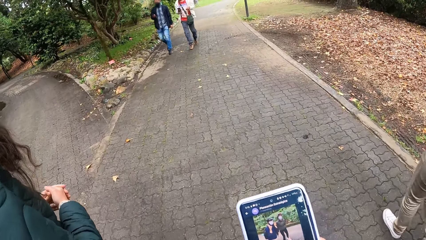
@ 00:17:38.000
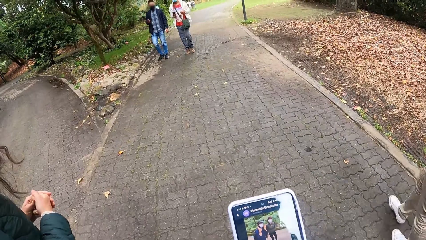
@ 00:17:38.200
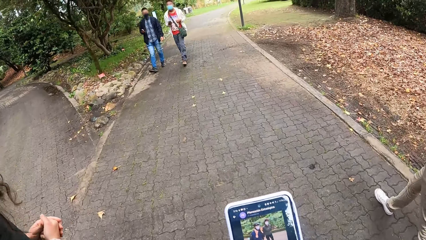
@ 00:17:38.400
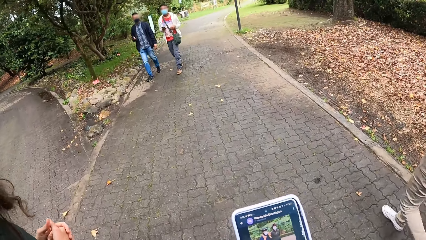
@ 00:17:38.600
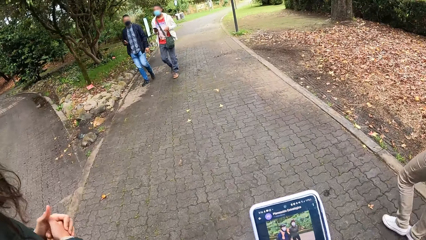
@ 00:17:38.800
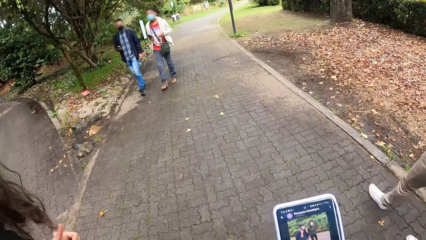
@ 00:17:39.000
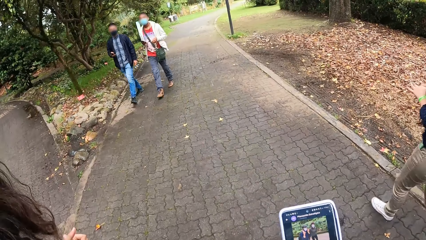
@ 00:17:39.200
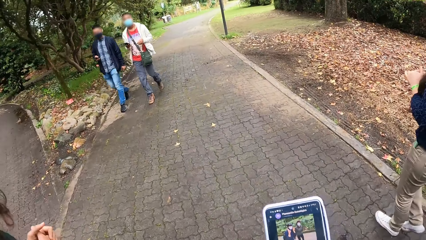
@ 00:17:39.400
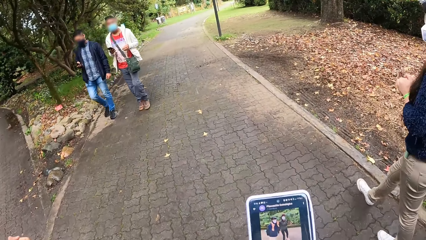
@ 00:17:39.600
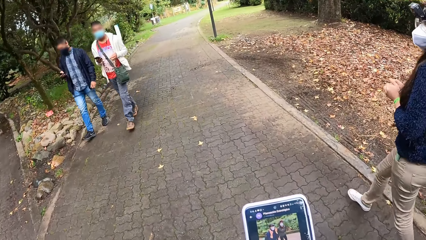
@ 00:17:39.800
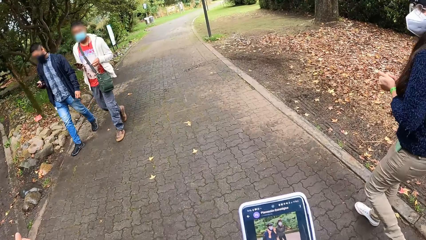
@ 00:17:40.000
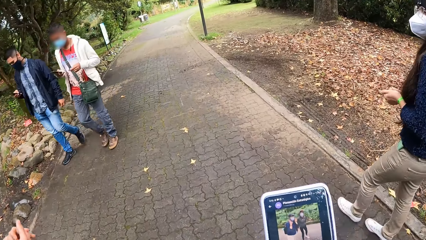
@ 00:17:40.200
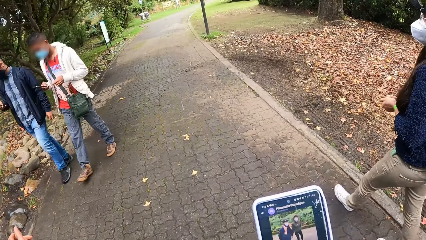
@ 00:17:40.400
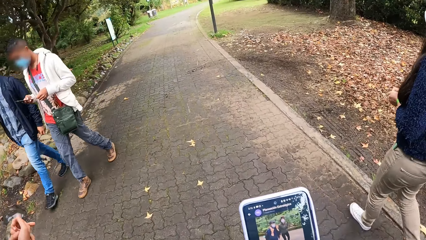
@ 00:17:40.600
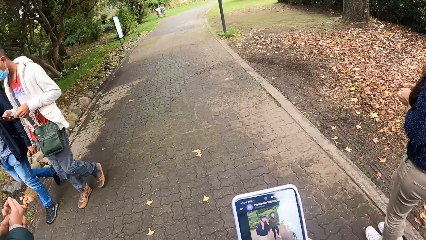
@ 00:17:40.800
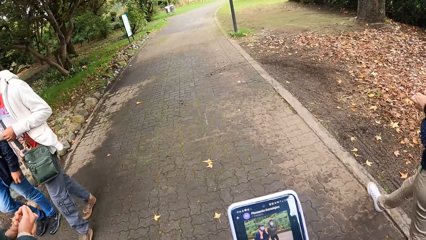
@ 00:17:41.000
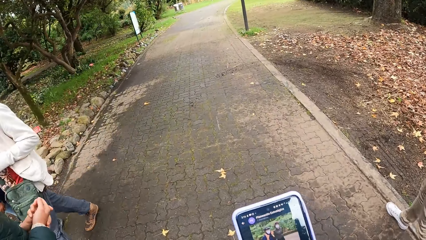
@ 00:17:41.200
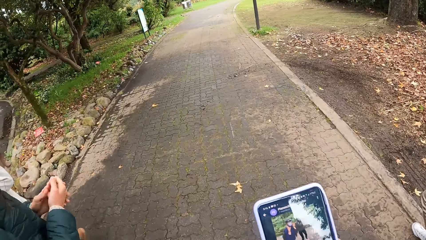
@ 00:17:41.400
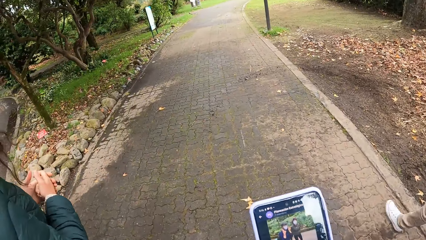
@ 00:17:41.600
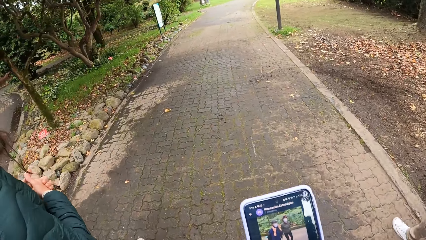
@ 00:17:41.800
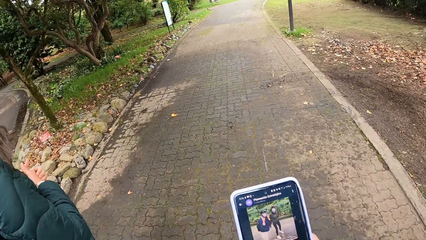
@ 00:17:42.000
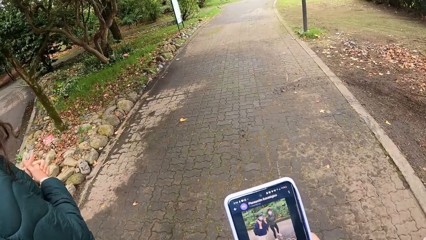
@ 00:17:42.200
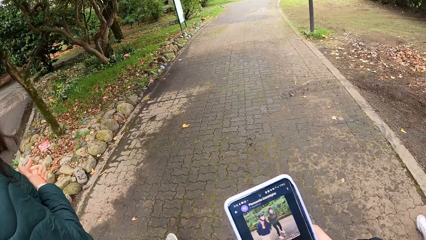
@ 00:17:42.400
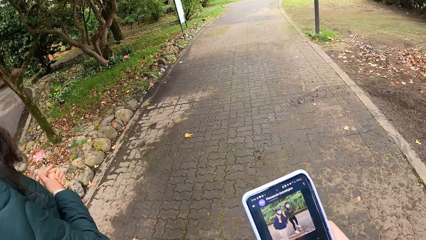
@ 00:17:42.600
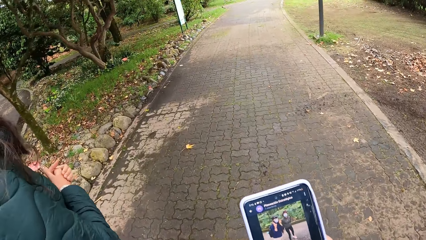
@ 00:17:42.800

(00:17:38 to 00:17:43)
A man operates a phone with his right hand. Another man operates a phone with his right hand.

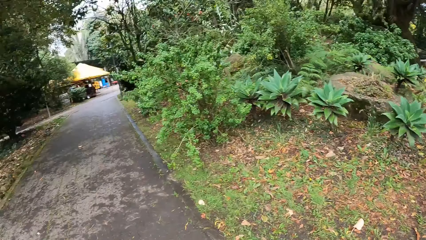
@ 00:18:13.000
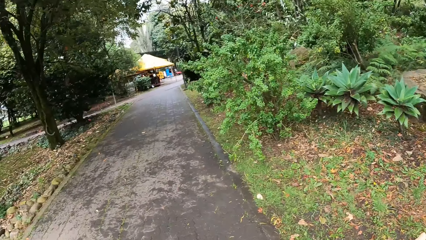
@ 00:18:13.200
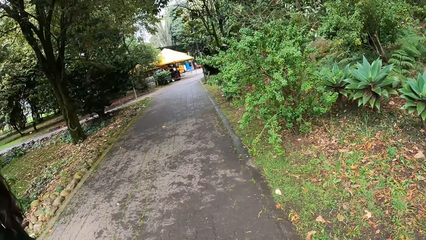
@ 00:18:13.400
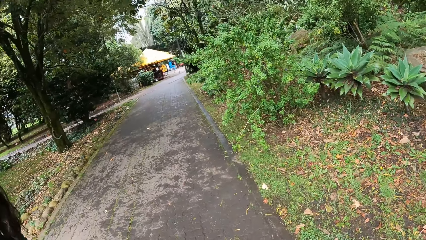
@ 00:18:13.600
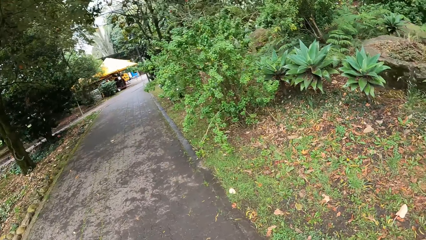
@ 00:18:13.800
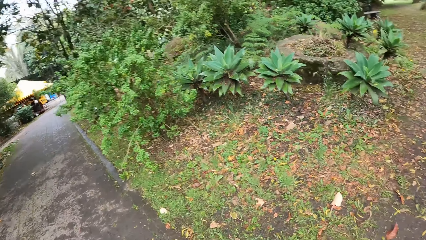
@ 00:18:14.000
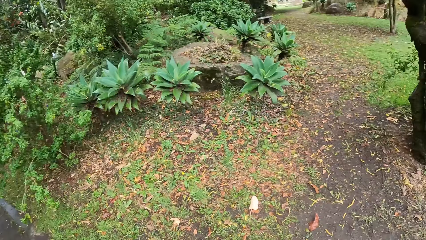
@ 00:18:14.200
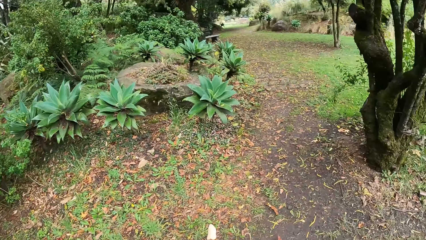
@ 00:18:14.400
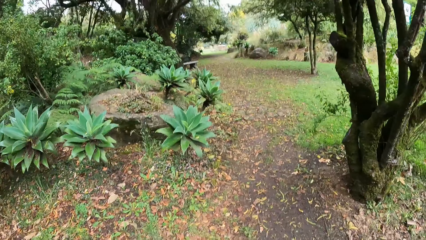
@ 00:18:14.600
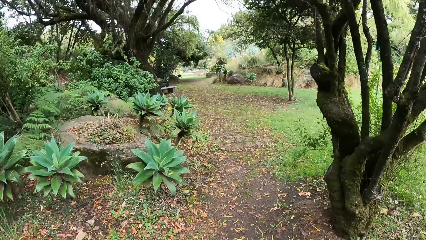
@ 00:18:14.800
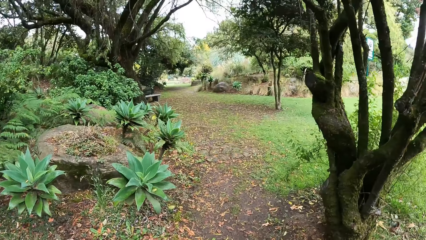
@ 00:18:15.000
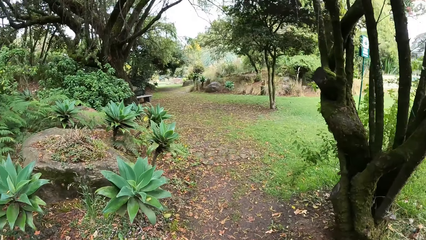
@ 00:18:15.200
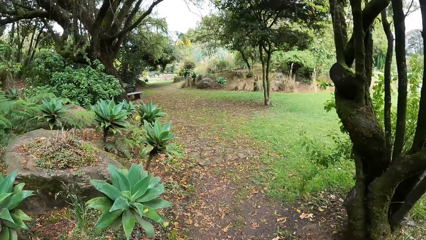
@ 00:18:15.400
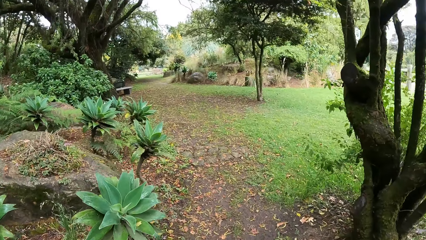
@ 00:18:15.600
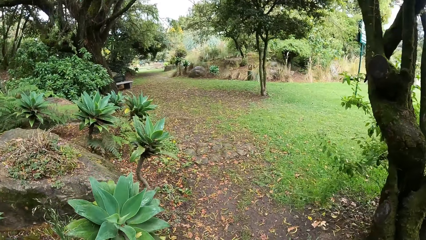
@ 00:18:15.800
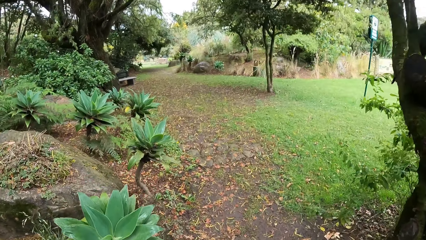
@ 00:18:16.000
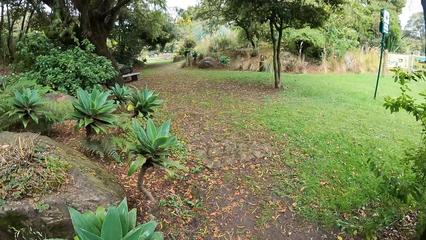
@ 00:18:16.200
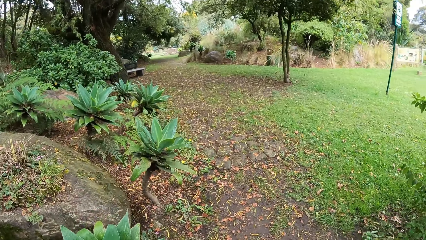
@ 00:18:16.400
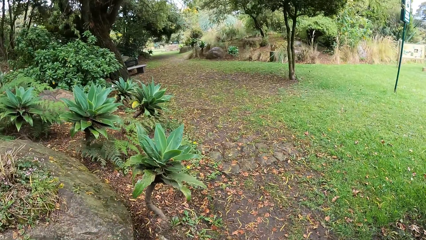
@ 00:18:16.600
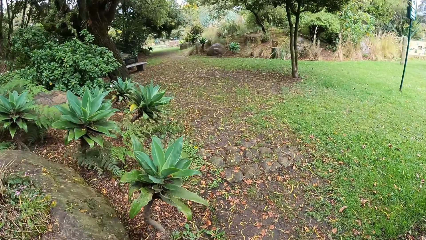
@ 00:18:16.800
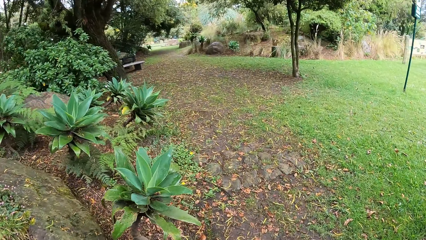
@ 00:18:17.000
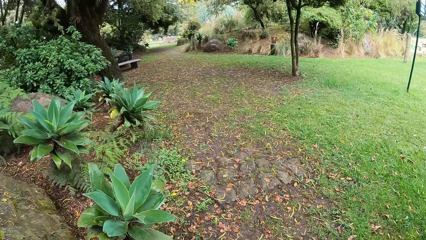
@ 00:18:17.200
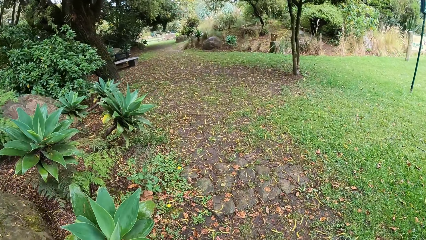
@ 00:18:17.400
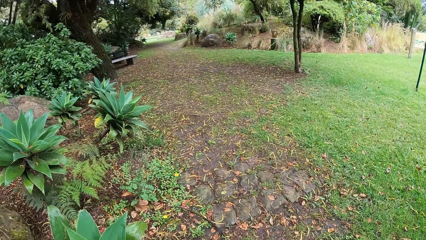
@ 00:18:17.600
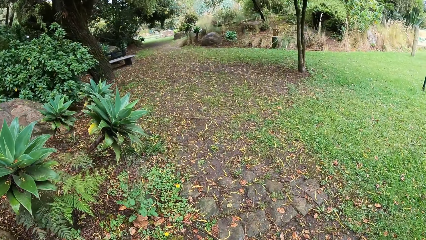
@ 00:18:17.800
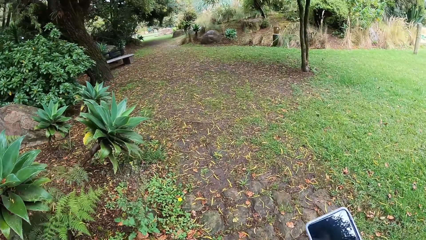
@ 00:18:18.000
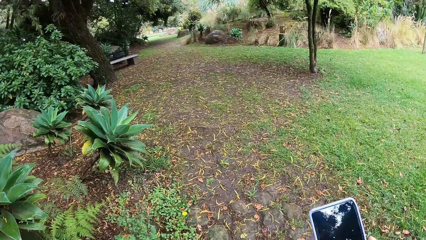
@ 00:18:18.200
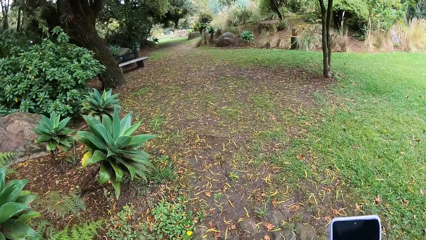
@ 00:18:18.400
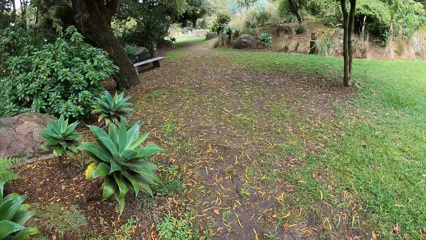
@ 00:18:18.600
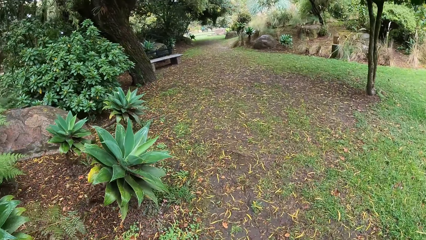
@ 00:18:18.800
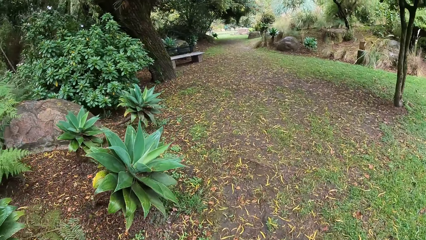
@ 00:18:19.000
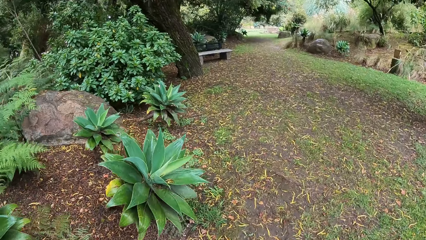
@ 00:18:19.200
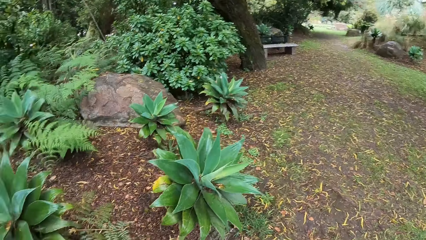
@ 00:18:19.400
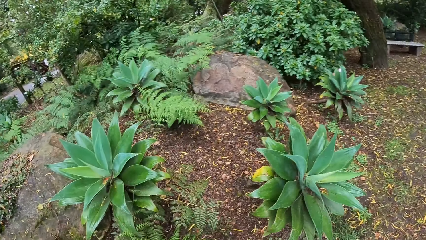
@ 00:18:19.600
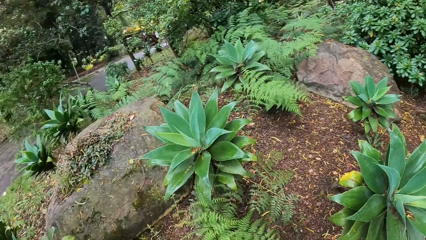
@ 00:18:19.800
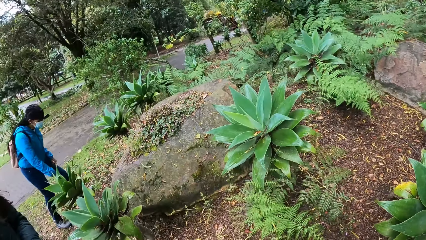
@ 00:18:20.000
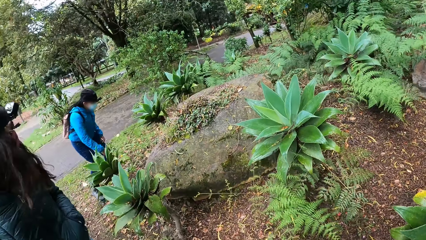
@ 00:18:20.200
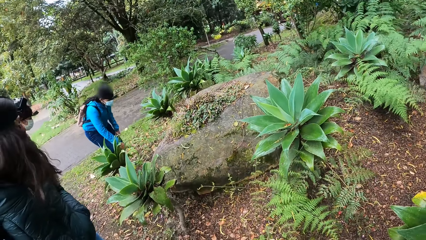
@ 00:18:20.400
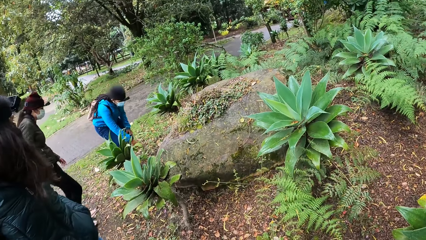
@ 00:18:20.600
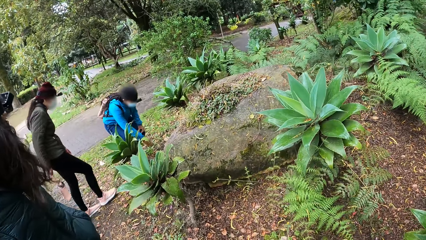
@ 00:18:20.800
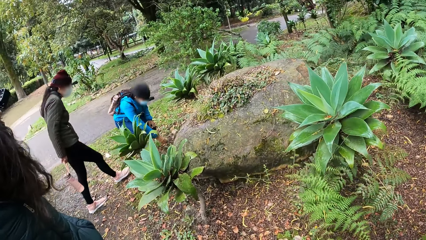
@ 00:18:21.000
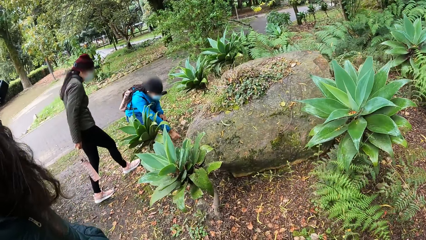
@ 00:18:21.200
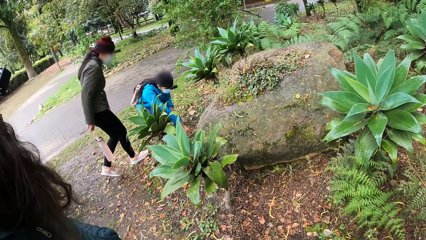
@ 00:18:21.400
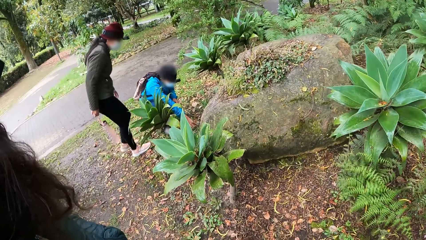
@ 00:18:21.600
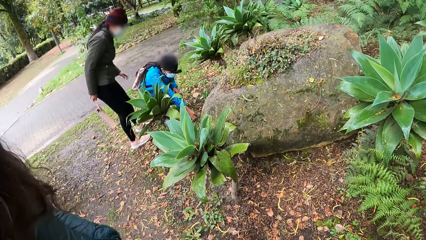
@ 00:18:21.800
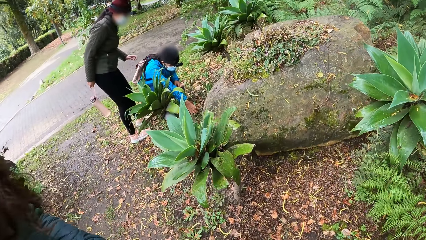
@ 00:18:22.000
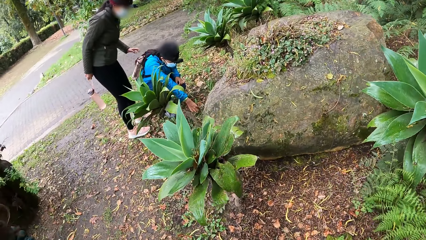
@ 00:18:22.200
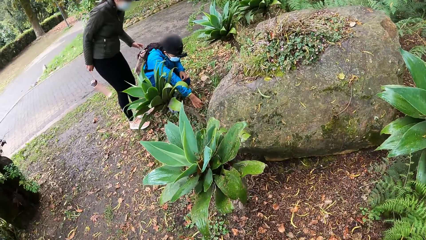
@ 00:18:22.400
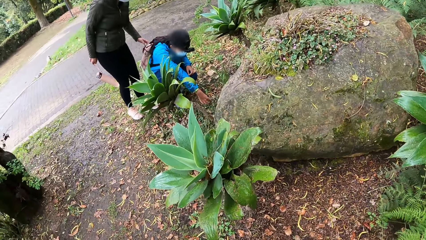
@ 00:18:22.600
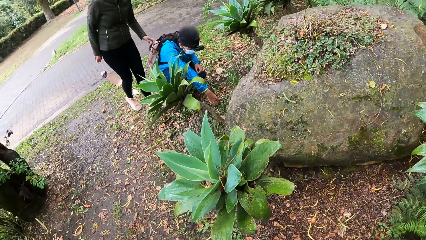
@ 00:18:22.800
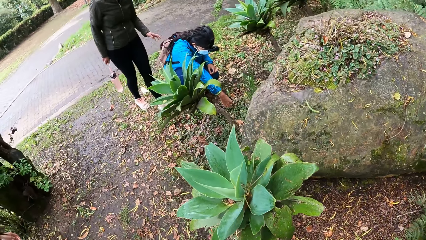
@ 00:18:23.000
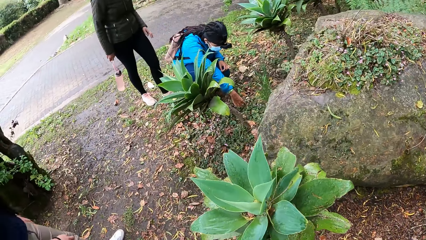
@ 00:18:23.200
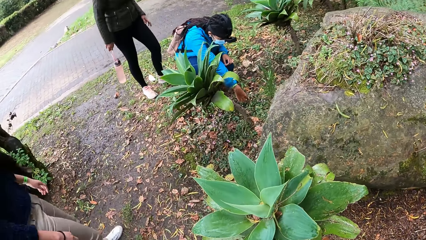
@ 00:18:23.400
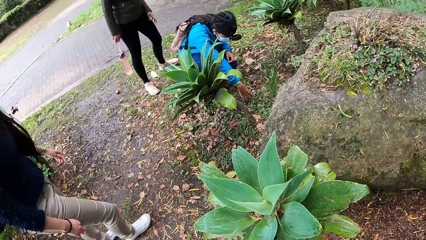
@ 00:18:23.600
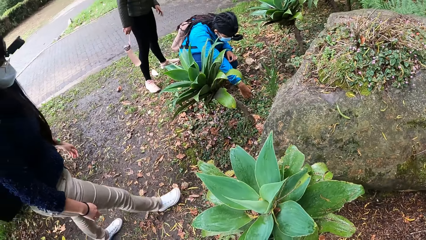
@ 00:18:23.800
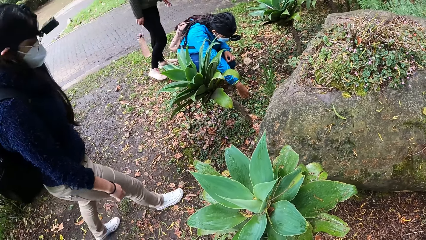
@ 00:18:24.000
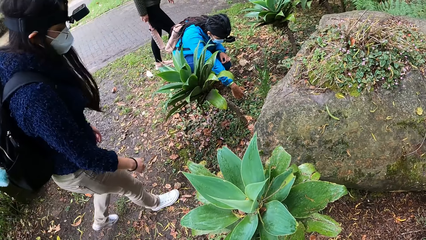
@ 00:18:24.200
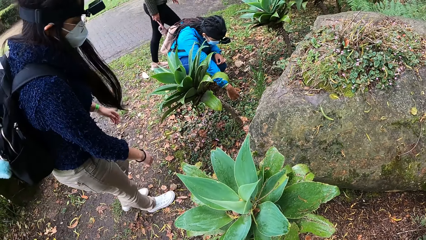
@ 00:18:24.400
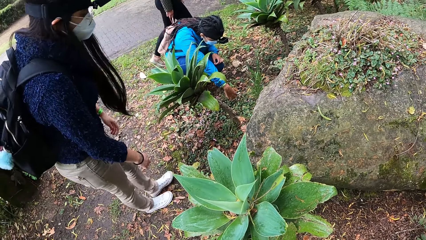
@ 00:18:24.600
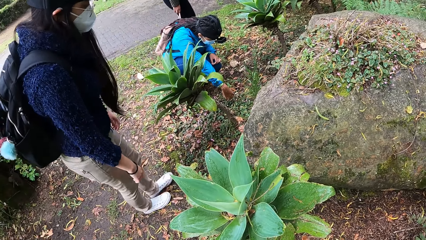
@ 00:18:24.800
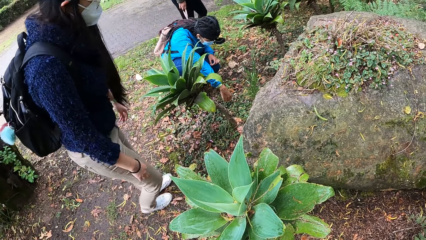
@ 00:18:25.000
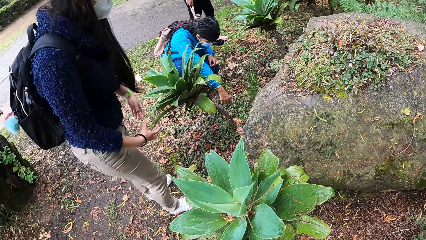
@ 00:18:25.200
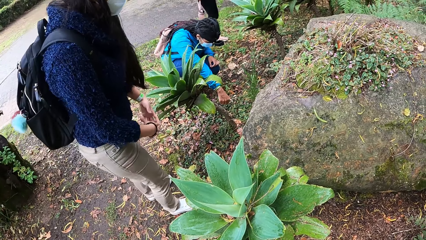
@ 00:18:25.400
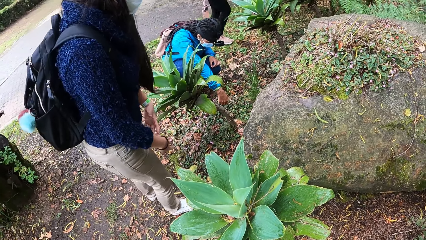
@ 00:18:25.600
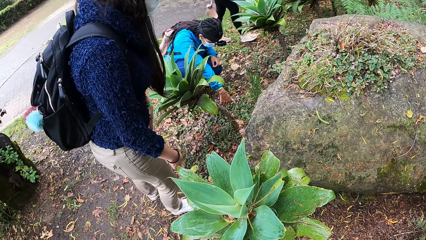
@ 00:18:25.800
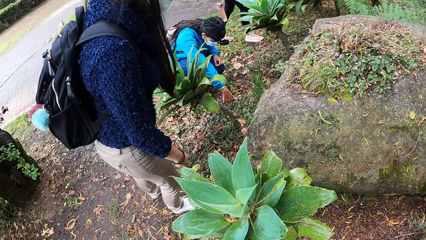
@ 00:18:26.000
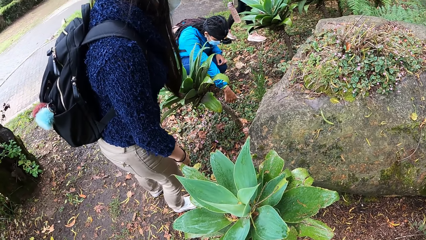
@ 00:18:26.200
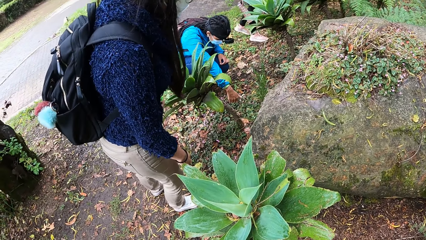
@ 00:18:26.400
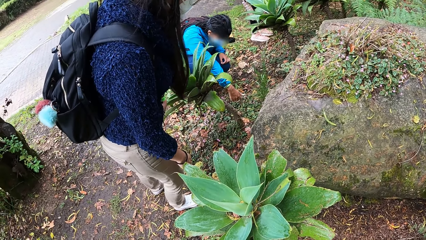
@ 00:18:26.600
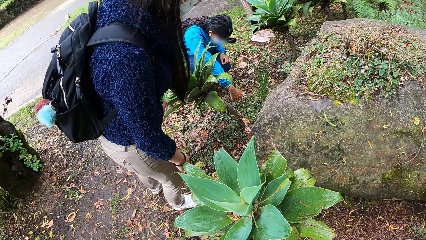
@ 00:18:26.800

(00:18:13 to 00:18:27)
The camera wearer walks around the compound. They look around the compound. A woman touches a flower from the ground with her right hand.
